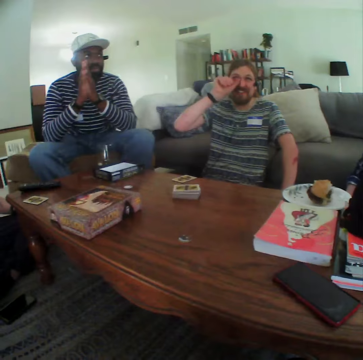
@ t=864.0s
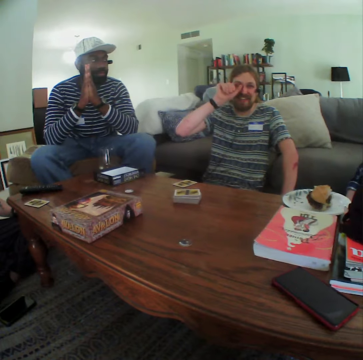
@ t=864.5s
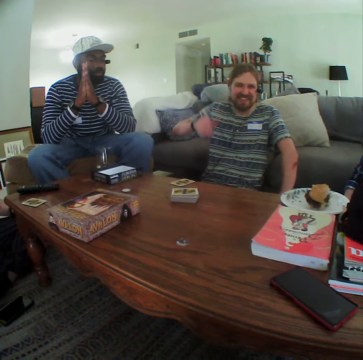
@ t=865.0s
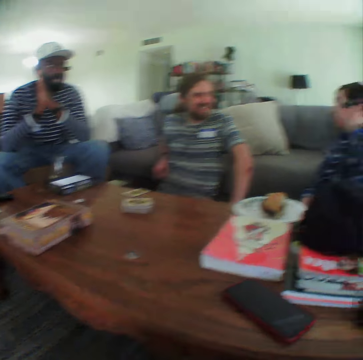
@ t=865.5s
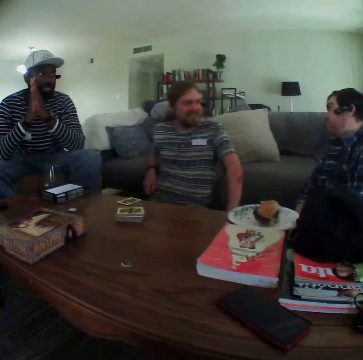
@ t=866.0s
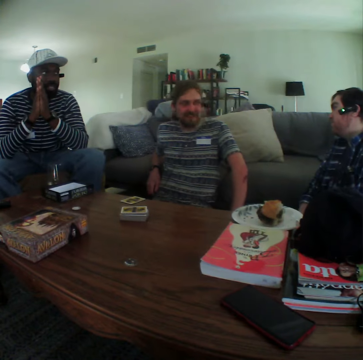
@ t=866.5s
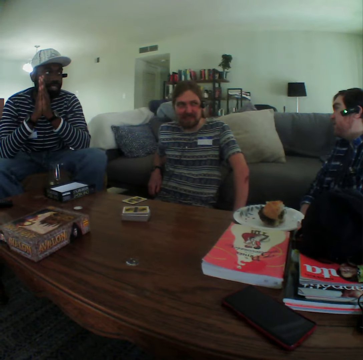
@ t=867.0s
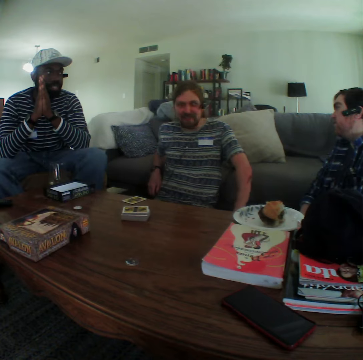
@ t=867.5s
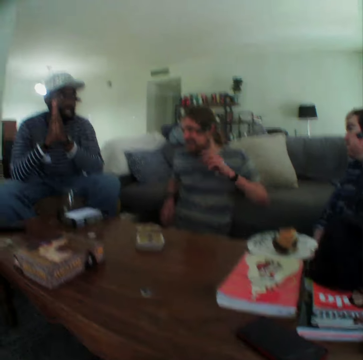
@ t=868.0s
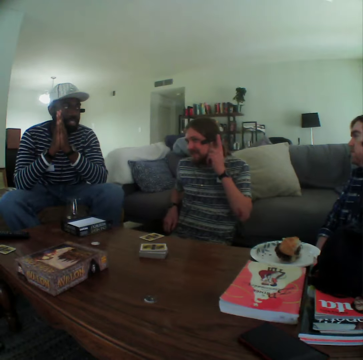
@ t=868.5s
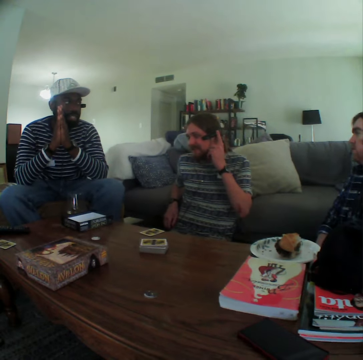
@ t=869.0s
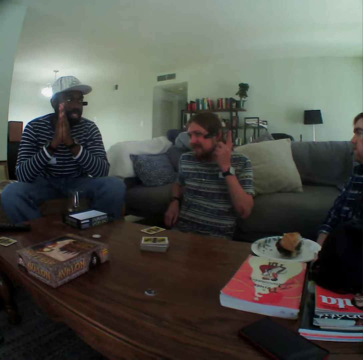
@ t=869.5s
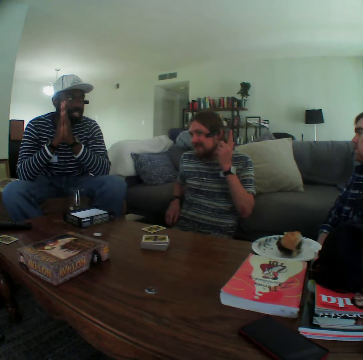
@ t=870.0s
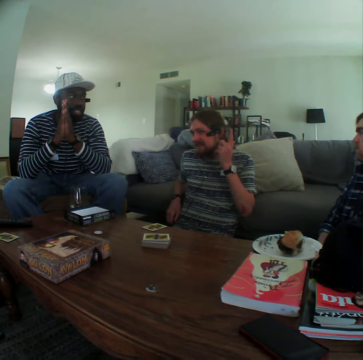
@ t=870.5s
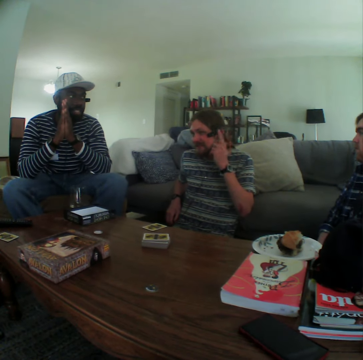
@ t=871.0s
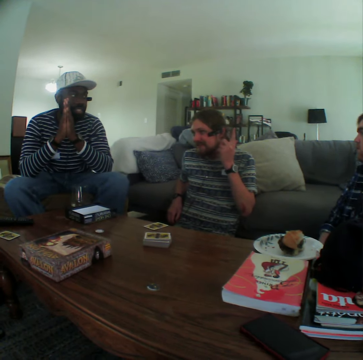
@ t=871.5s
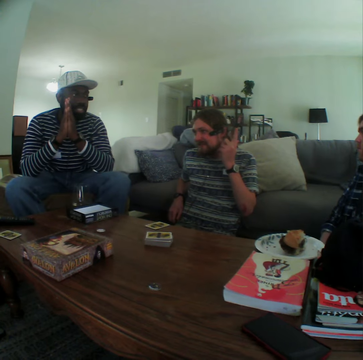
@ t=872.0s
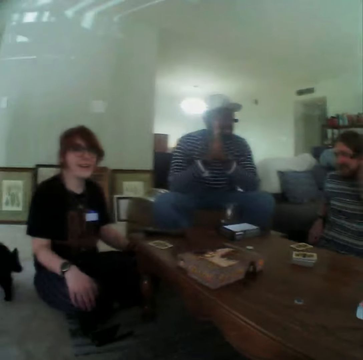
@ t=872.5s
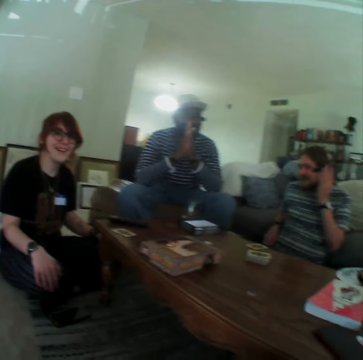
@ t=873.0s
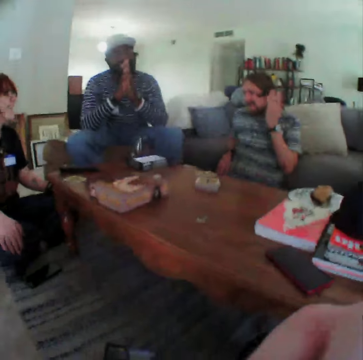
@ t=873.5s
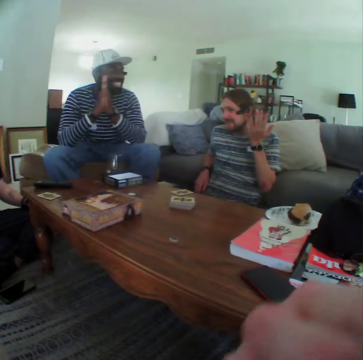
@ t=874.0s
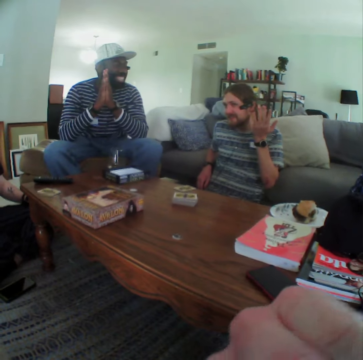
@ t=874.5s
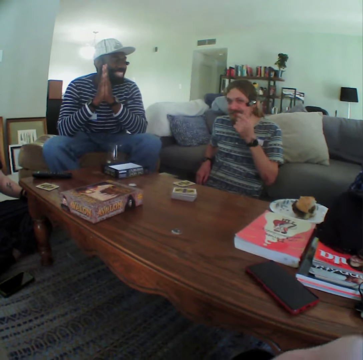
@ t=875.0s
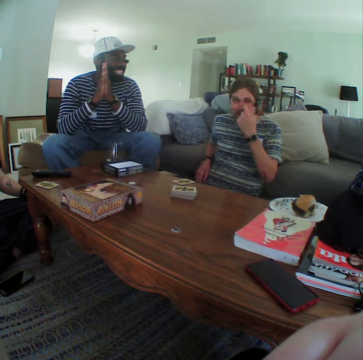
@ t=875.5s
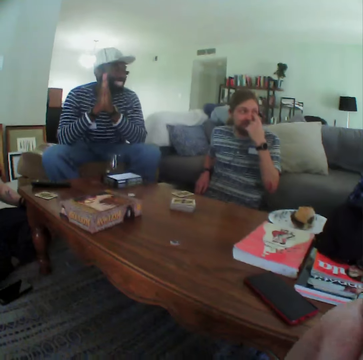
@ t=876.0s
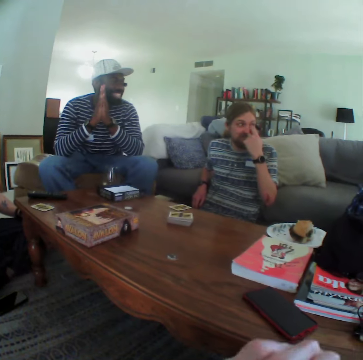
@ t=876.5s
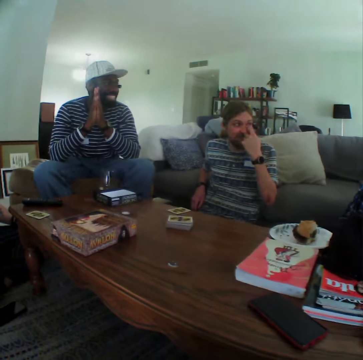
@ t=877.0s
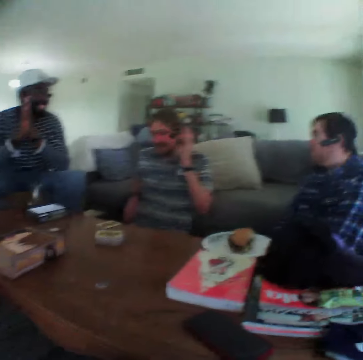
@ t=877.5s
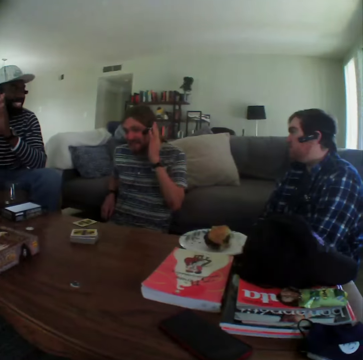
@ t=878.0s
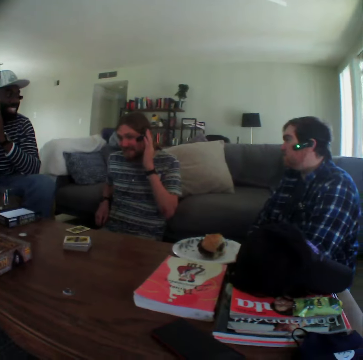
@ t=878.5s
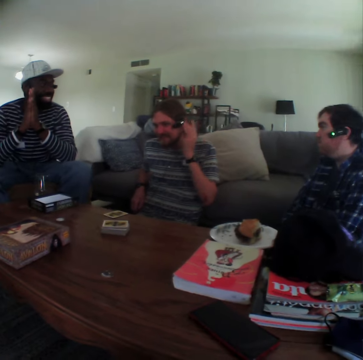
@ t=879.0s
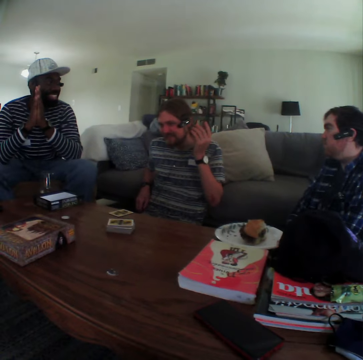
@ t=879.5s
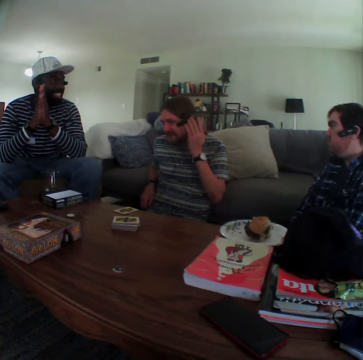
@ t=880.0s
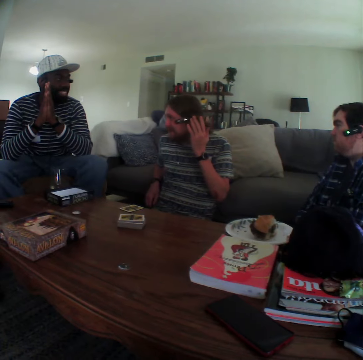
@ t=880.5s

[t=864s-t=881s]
A man puts the hand on the sofa set. The man touches the headset. The camera wearer puts his hand up. A man touches his eye. The man touches the headset.

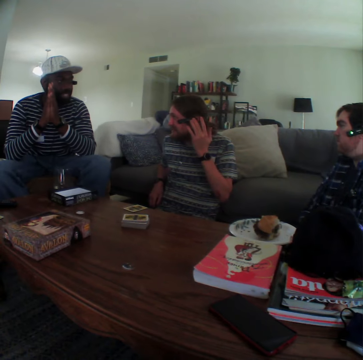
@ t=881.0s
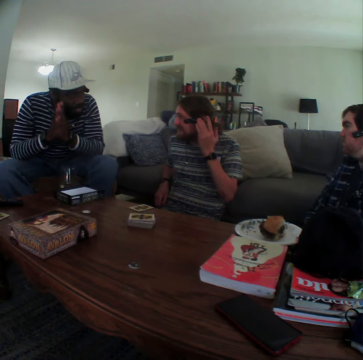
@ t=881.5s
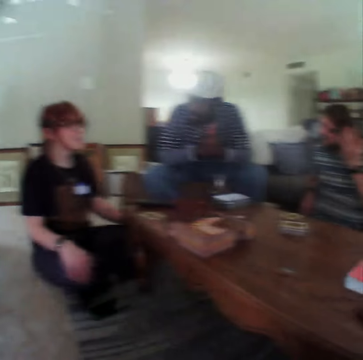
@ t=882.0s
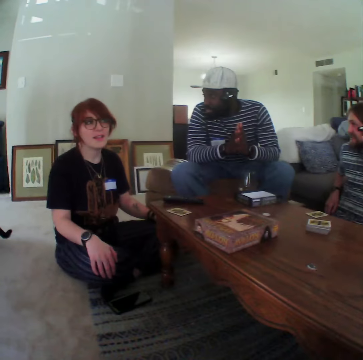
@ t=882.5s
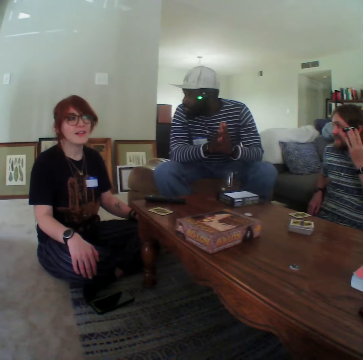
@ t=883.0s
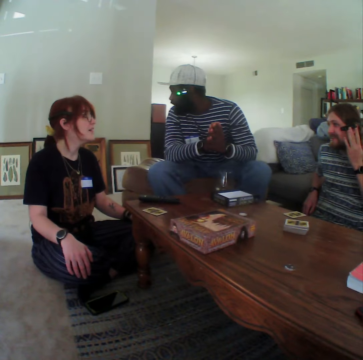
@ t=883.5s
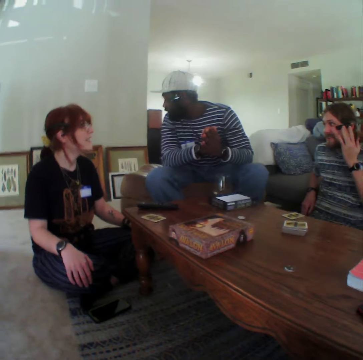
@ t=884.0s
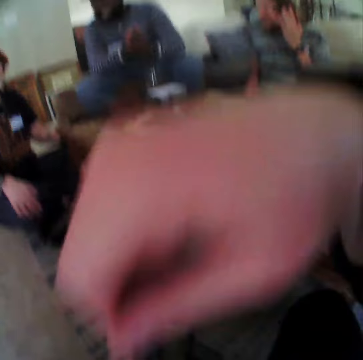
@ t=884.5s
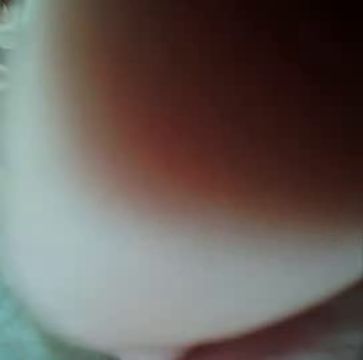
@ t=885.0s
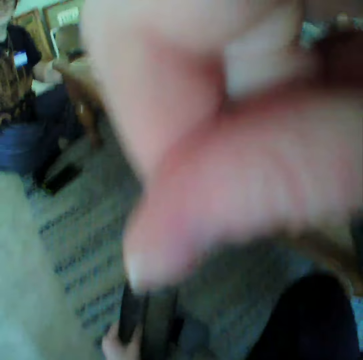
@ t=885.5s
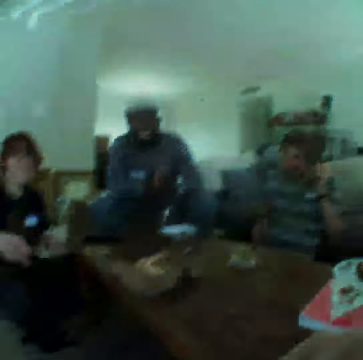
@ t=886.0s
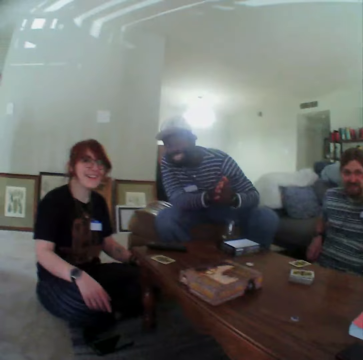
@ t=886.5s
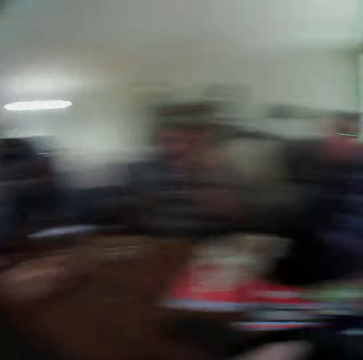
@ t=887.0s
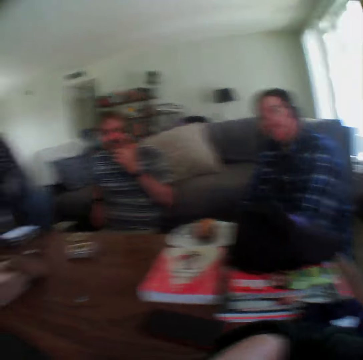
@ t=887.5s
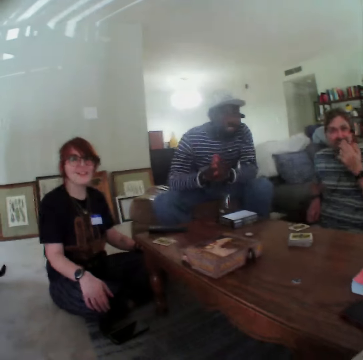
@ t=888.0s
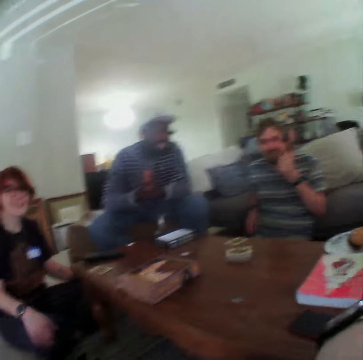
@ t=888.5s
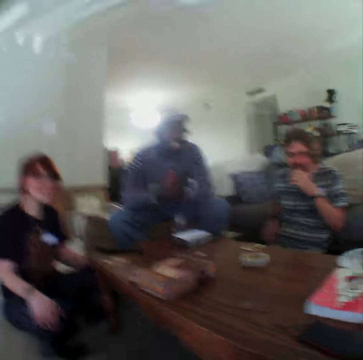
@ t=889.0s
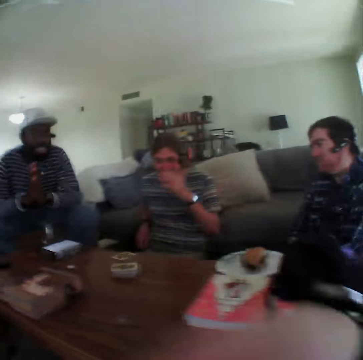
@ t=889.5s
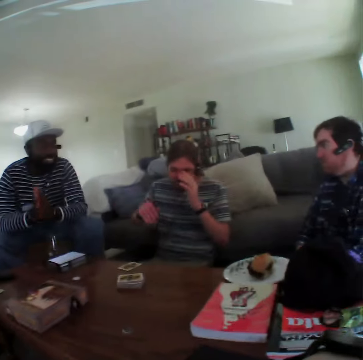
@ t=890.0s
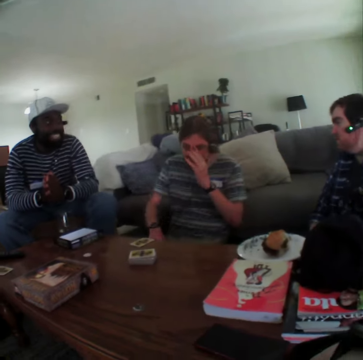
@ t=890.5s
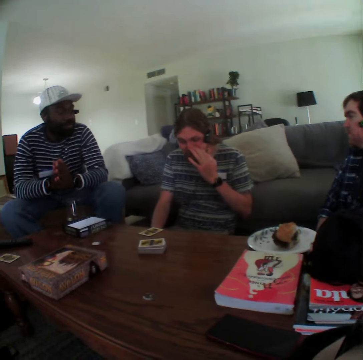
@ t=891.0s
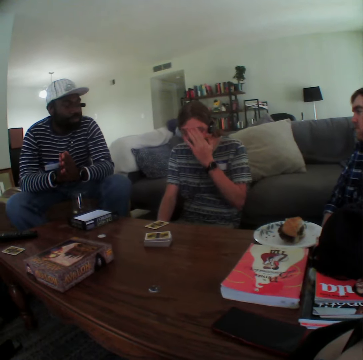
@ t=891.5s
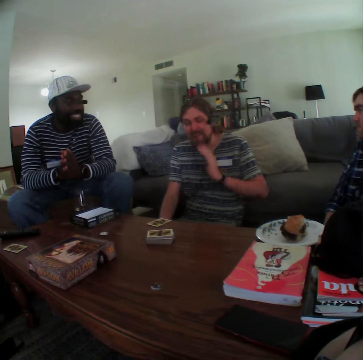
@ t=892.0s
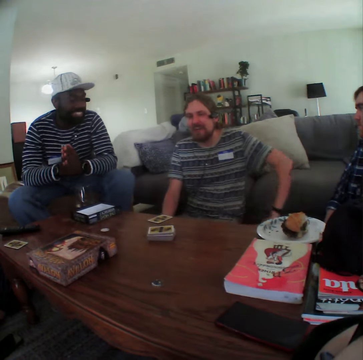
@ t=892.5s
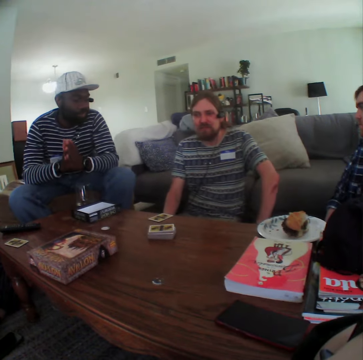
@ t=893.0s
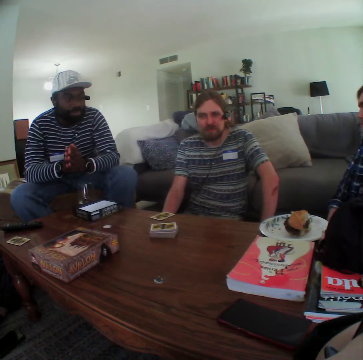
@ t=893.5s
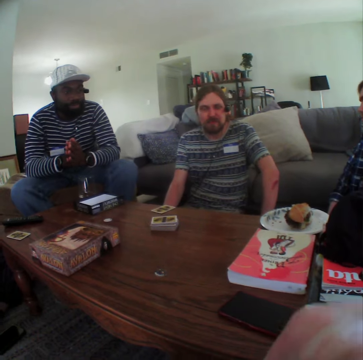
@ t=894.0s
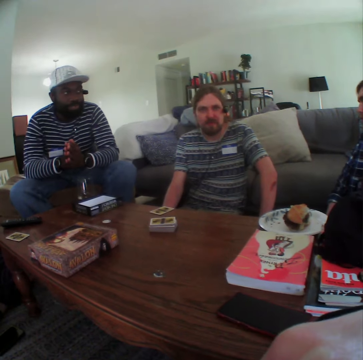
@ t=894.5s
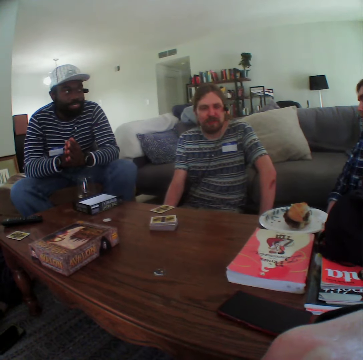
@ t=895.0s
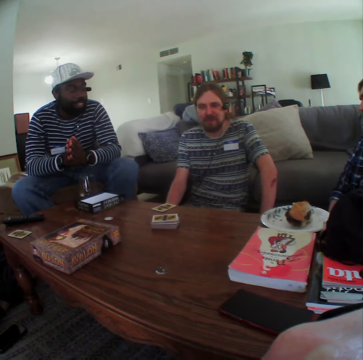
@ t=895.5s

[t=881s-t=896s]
A man looks on the other side and moves his head. The camera wearer lifts his hand. He puts his hand down. The first man moves his head. The man looks at the camera wearer. The camera wearer moves his hand. Another man moves his hand and puts the hand down. The man touches his eye and puts down his hand.

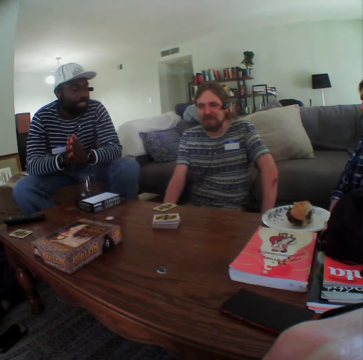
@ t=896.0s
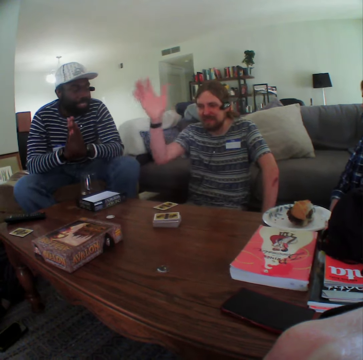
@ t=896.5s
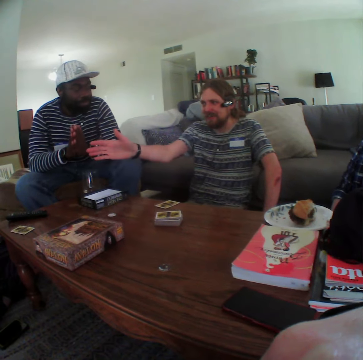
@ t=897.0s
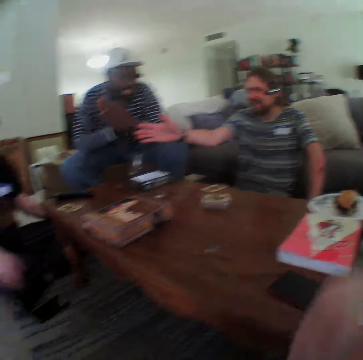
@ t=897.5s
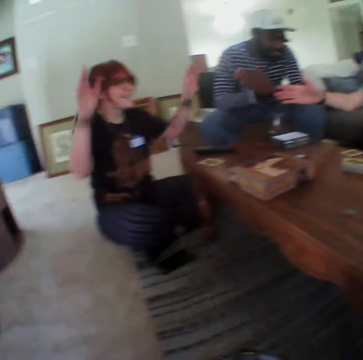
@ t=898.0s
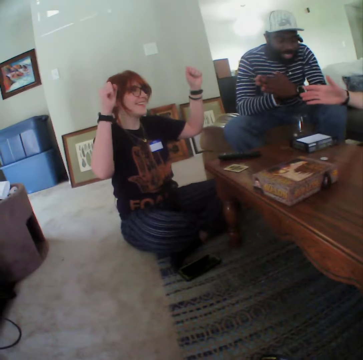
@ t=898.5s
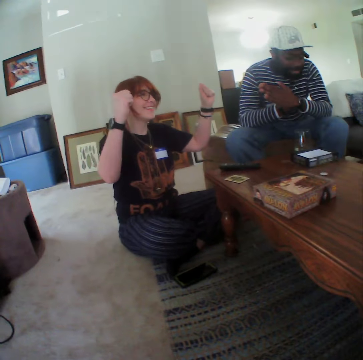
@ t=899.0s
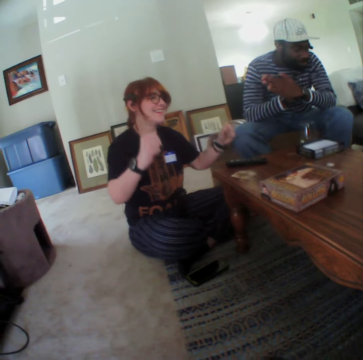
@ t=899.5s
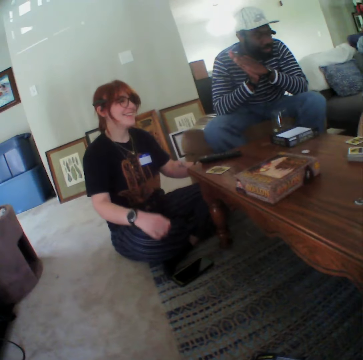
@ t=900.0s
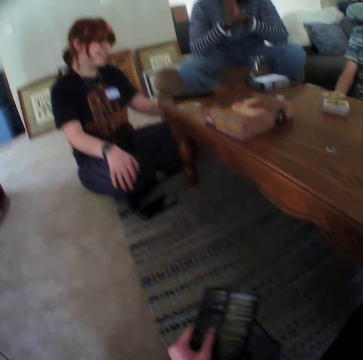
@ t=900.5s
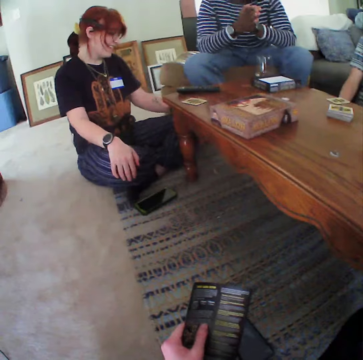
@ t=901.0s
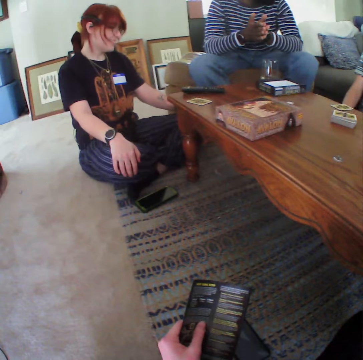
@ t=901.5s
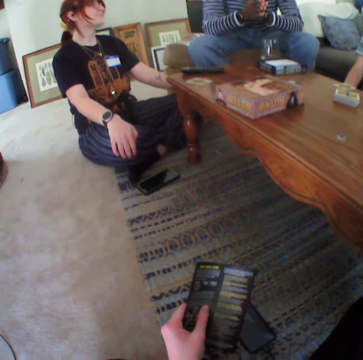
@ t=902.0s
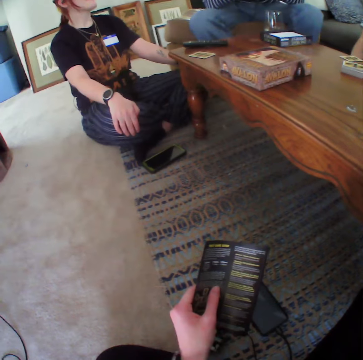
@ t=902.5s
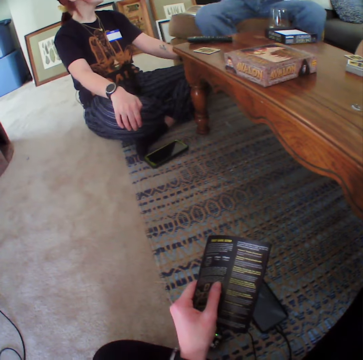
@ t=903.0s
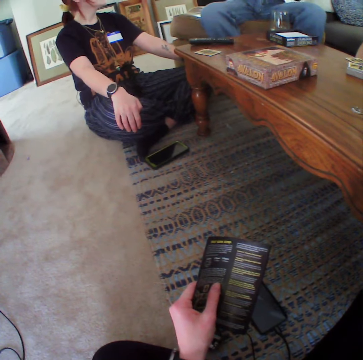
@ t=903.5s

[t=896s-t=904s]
A man lifts his hand. The man points at a woman. The woman lifts her hands. The man puts down his hand. The woman puts down her hands.
